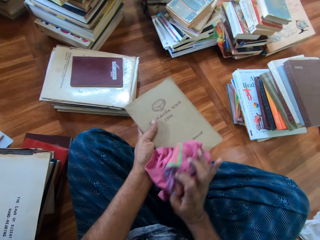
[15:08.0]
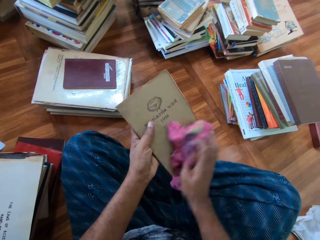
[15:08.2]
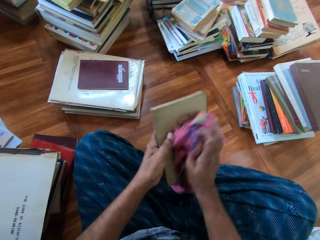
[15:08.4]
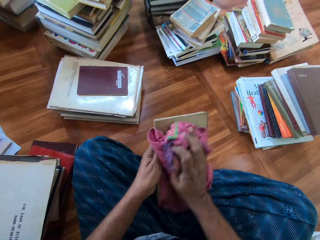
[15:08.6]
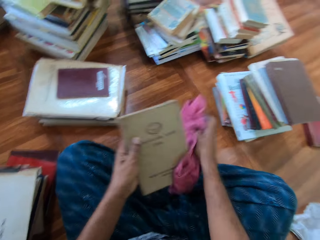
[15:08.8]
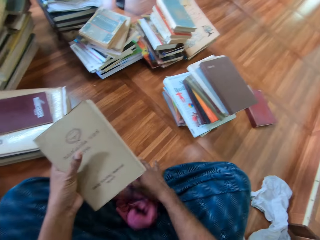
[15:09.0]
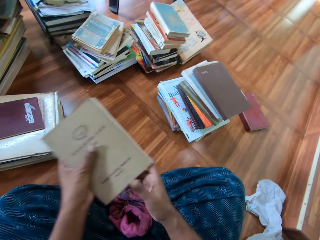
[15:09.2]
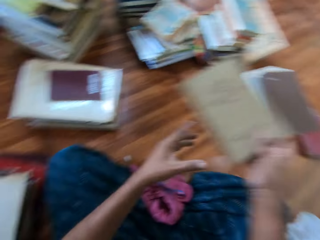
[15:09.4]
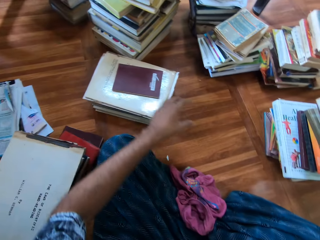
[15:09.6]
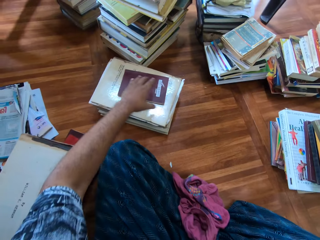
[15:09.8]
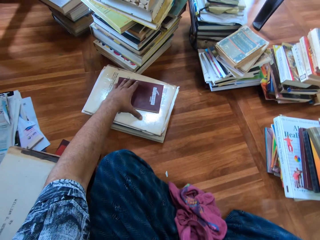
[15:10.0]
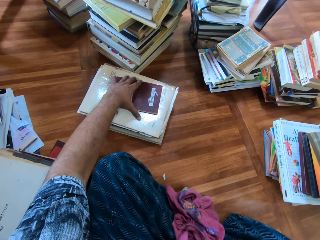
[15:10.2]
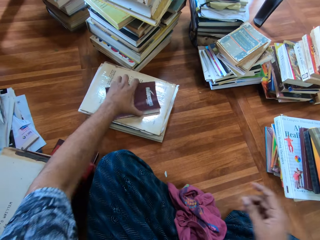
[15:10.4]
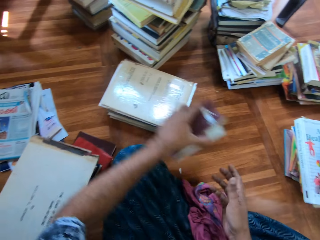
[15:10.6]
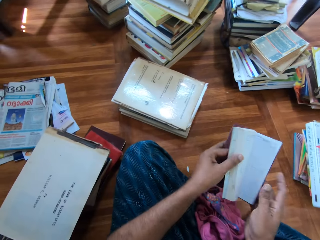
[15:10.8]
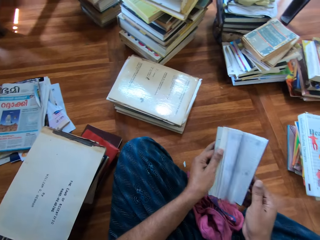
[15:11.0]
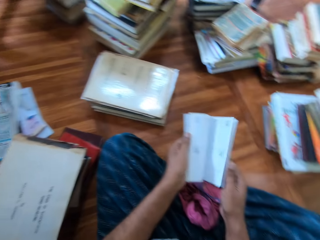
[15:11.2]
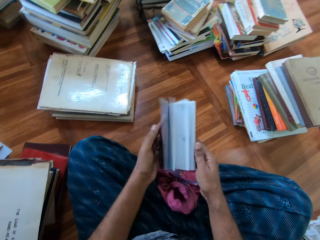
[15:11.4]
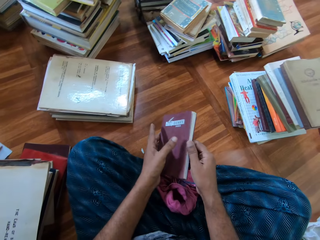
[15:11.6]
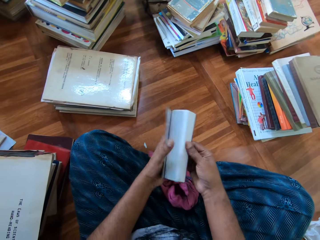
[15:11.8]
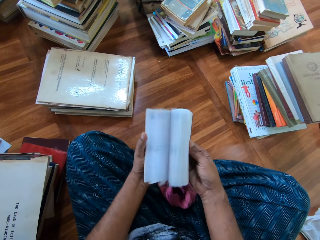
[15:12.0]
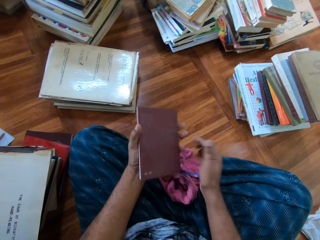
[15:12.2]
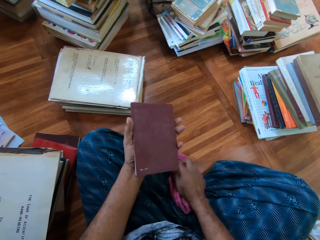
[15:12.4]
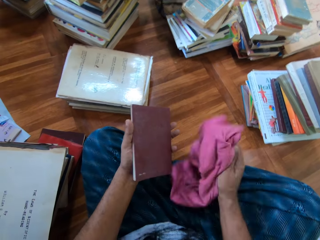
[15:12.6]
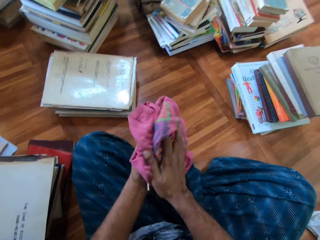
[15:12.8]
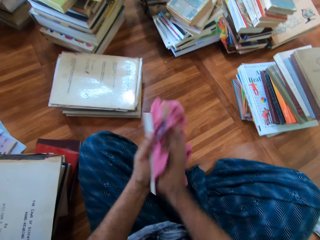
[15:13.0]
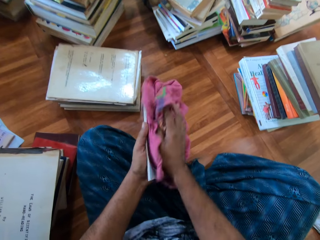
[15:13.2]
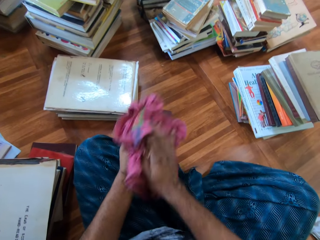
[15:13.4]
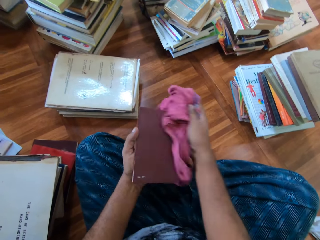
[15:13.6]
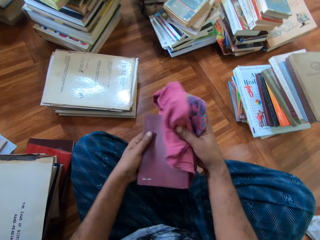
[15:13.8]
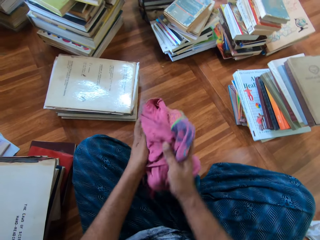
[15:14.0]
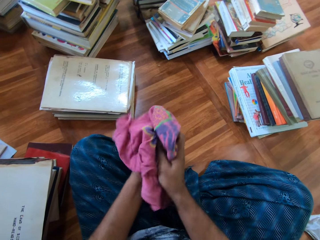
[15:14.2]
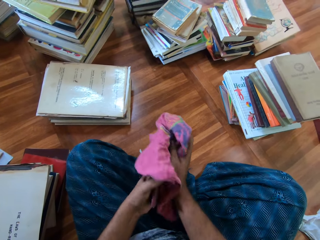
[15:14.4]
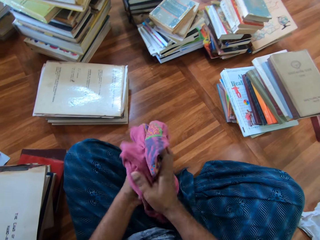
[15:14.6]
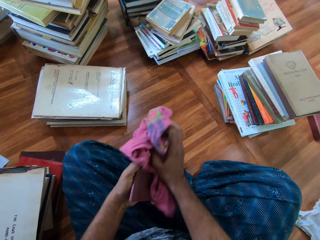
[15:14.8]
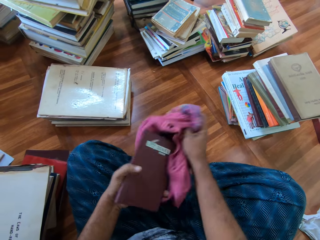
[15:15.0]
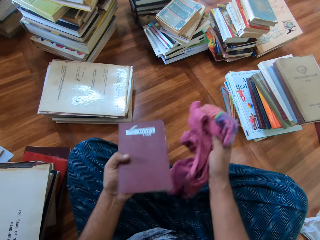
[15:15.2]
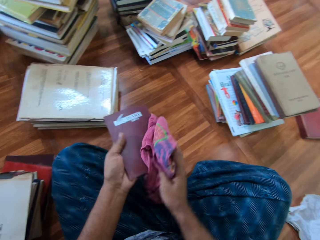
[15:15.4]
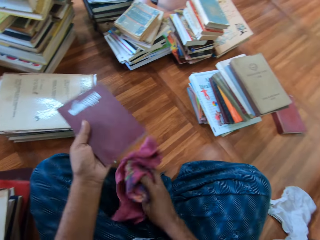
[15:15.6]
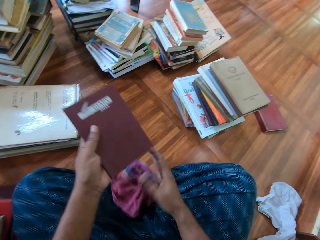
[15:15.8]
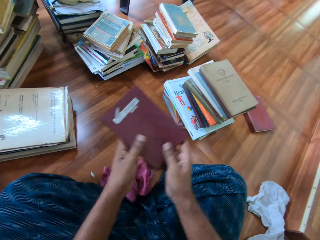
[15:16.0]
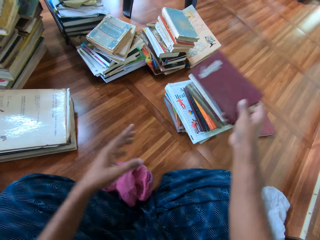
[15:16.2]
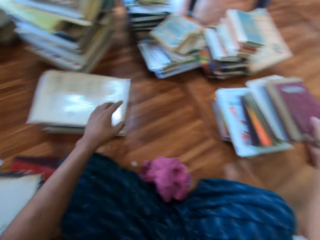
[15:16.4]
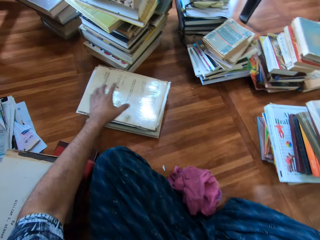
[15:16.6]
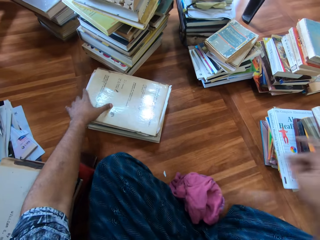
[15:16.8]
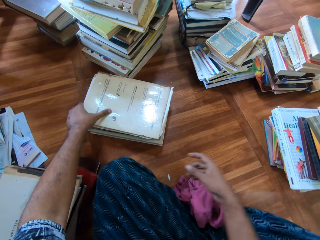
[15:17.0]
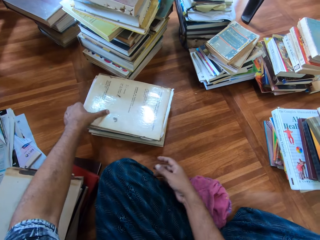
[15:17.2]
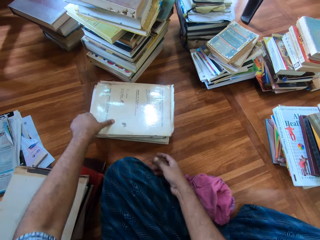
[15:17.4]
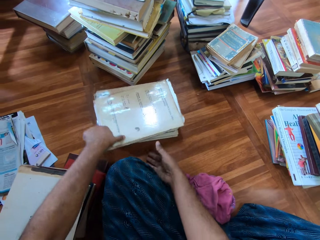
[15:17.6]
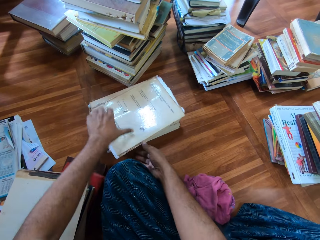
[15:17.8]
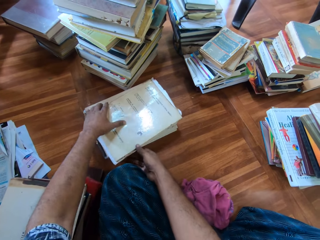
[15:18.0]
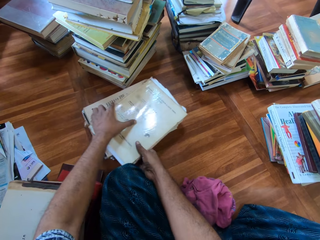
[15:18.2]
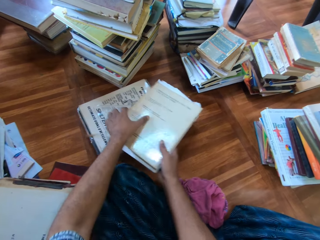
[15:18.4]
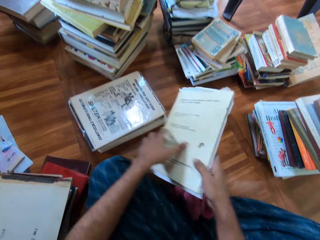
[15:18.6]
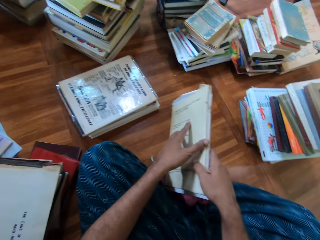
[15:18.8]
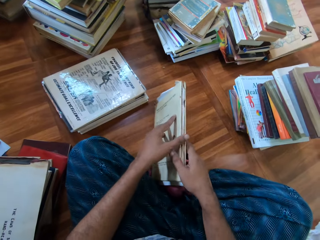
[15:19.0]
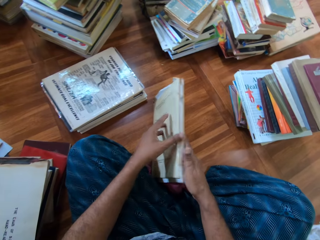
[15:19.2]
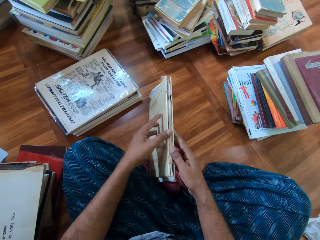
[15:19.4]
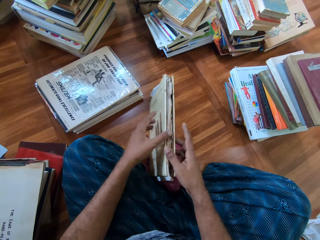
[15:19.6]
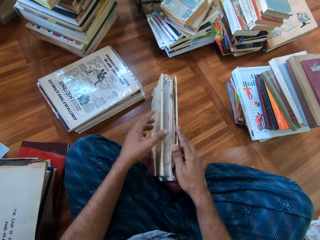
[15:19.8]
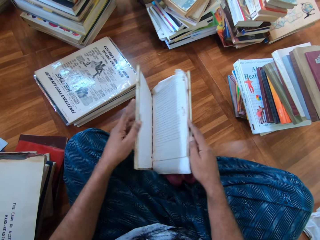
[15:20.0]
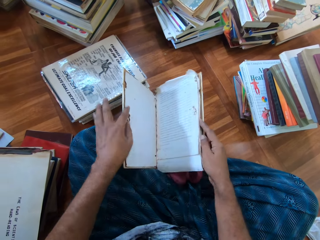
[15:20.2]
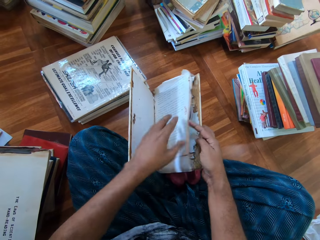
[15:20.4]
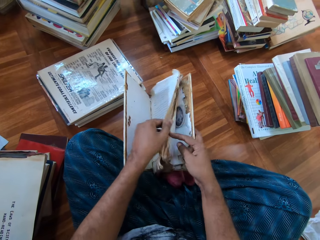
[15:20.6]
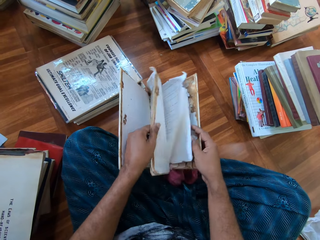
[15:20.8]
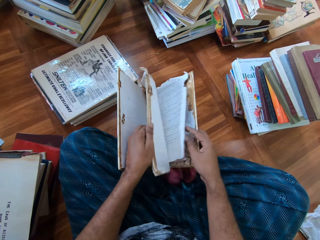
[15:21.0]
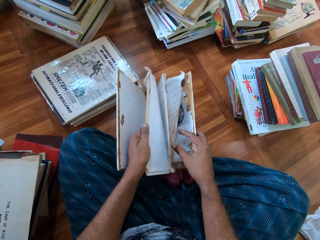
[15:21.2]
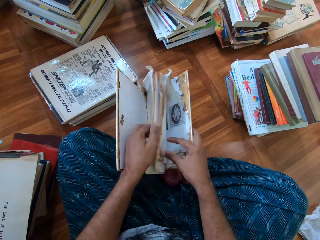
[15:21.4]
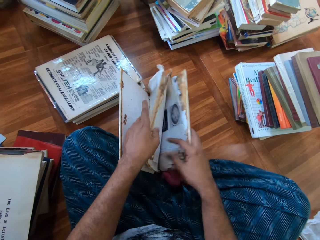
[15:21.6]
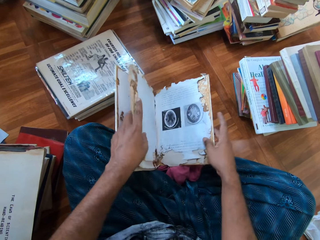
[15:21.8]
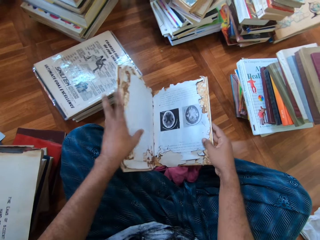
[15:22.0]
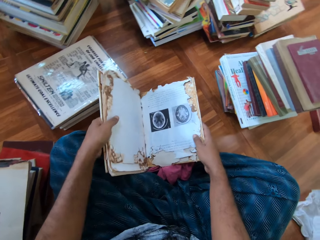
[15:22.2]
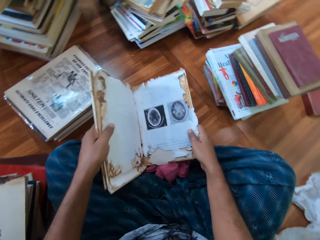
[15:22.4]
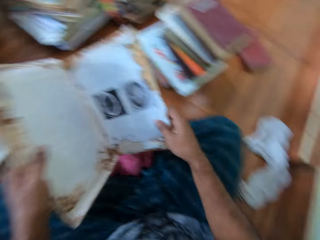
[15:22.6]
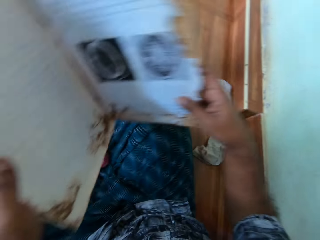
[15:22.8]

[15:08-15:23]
The camera wearer drops the rag on the floor with his right hand. He drops the book on the book on the floor with his right hand. He picks up a book from the pile of books with his left hand. He flips through the book with both hands. He closes the book. He picks up the rag on the floor with his right hand. He cleans the book with the rag in his right hand. He pulls the rag off the book. He wipes the book with the rag. He drops the rag on the floor with his right hand. He switches the book to the other hand. He drops the book on the book on the floor with his right hand. He holds the book. He turns the book on the floor with his left hand. He picks up the book from the pile of books with both hands. He drops the book on the floor with both hands. He opens the book cover on the floor with his left hand. He flips through the book with both hands. He raises the book up with both hands.

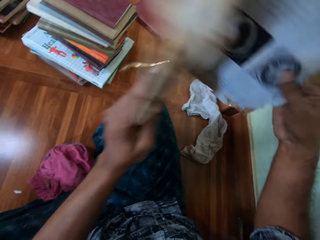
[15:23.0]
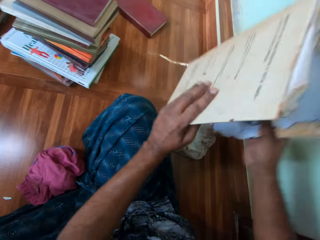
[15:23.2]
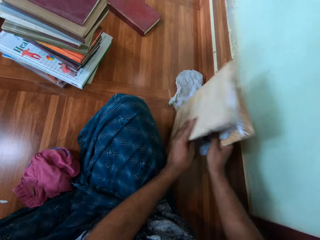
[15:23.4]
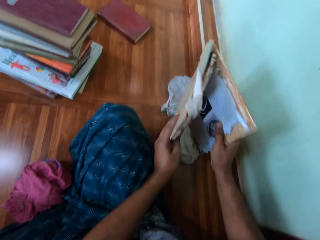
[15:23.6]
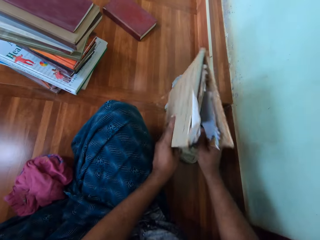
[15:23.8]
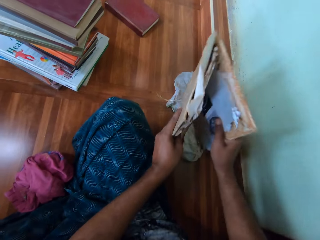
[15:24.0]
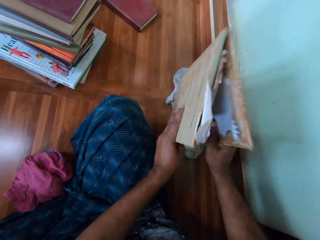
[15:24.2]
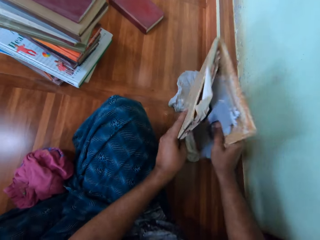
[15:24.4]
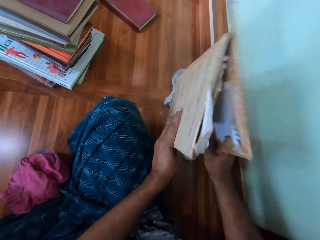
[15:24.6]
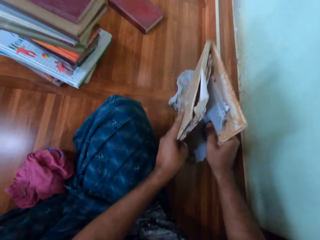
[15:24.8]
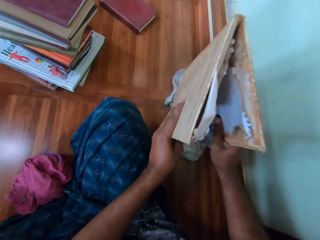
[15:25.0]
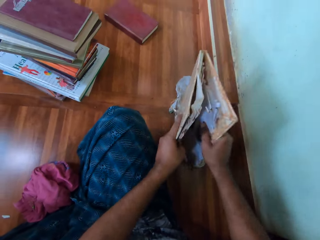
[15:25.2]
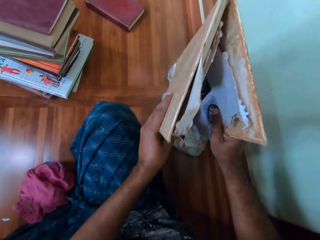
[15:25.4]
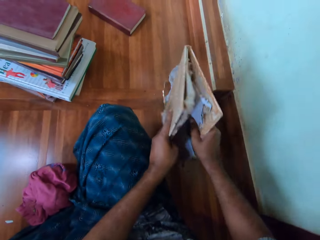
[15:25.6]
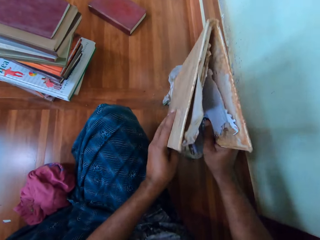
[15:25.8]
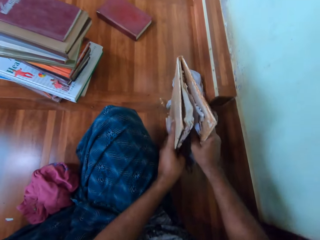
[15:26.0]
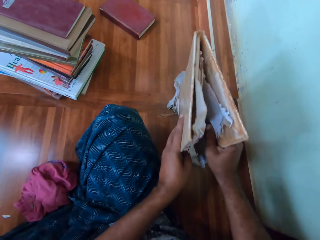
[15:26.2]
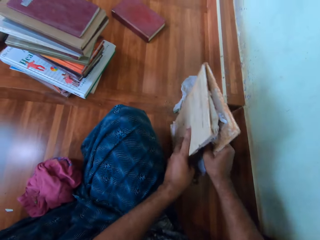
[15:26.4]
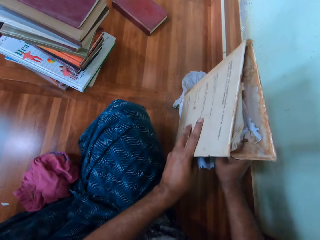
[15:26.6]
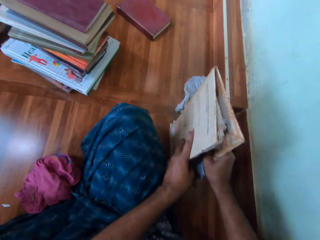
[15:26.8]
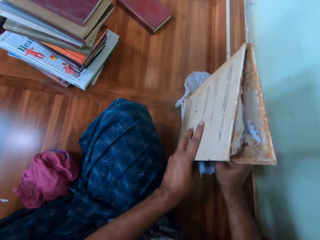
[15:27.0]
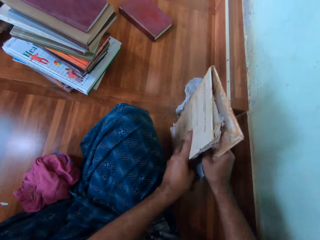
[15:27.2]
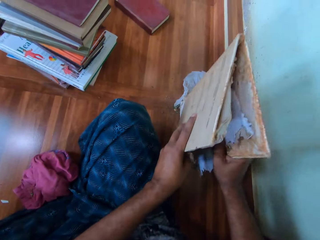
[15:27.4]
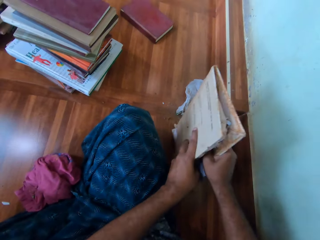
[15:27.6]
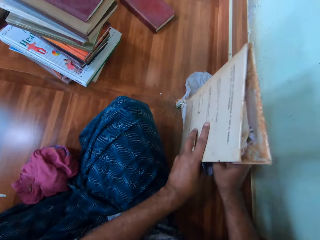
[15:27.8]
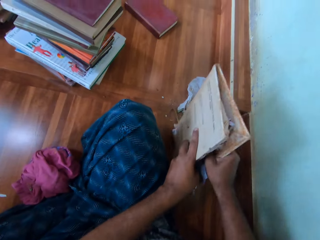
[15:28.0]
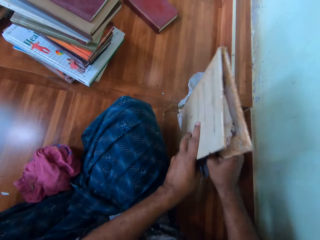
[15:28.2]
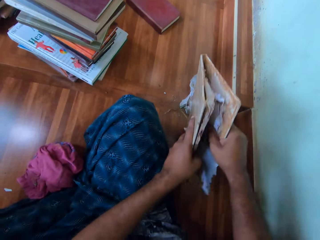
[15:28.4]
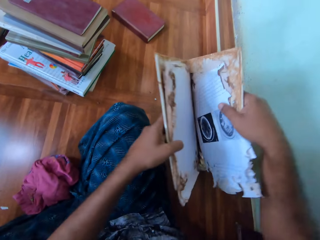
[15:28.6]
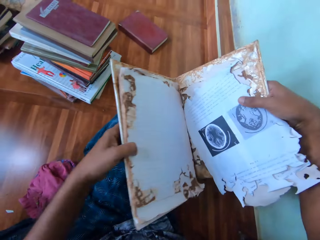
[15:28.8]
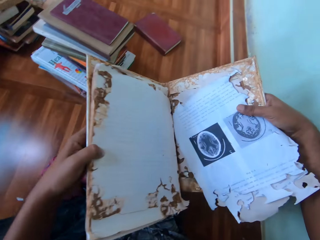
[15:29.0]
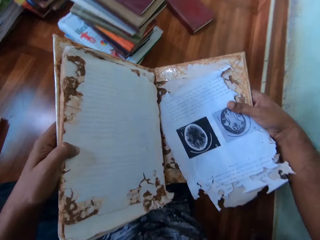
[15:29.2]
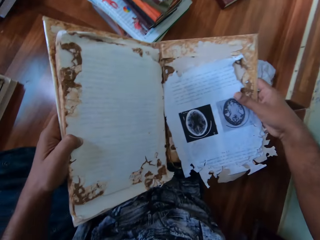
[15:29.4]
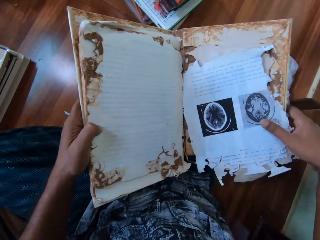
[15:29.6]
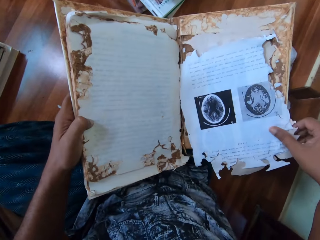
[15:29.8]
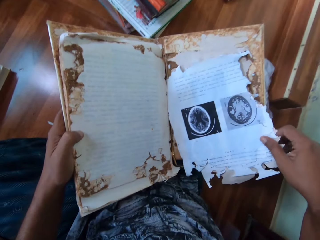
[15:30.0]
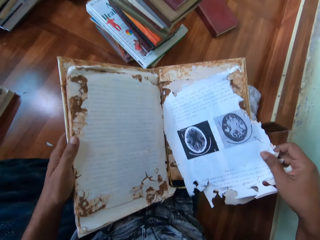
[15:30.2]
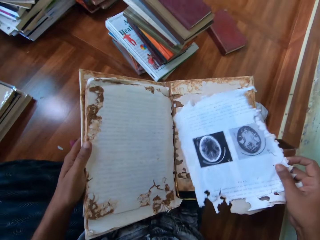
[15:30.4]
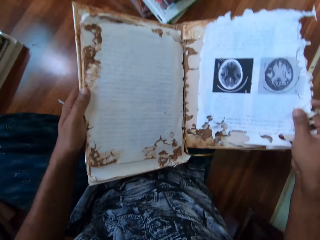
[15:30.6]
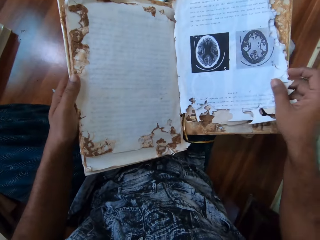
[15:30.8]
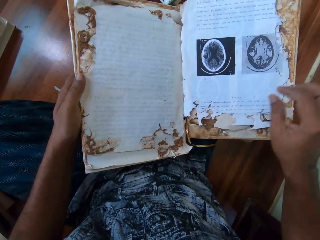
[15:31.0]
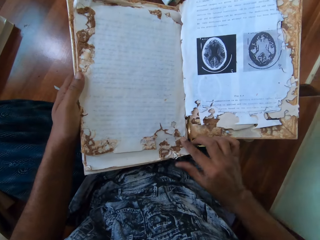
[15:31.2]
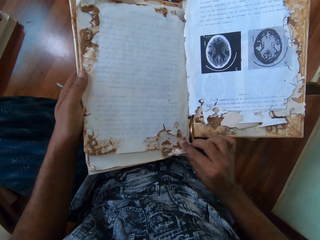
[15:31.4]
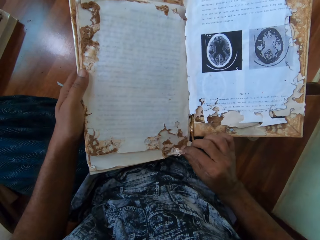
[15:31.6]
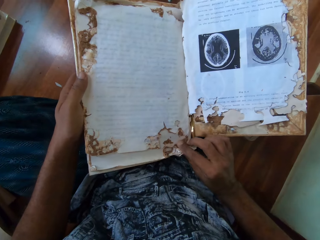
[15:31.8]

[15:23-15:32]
The camera wearer aligns the book pages. He dusts the book on the floor with both hands. He reads the book. He drops the book on his lap with both hands. He picks up a page. He touches the sheet with his right hand. He puts the page in the book.
